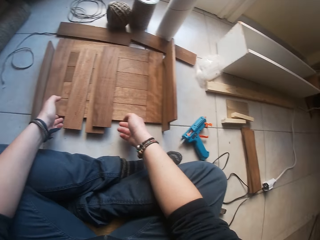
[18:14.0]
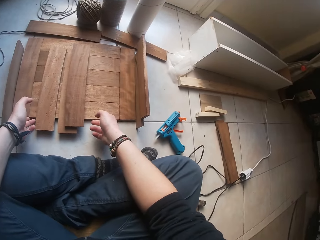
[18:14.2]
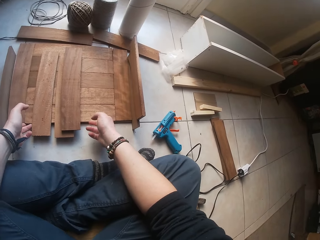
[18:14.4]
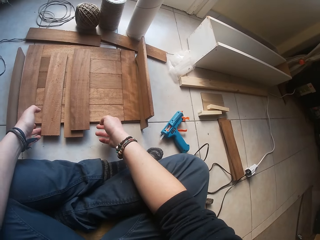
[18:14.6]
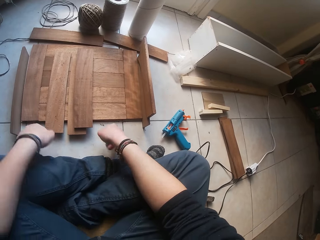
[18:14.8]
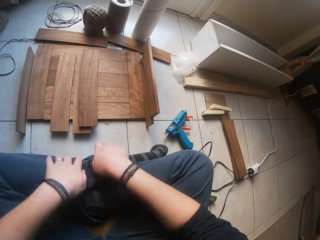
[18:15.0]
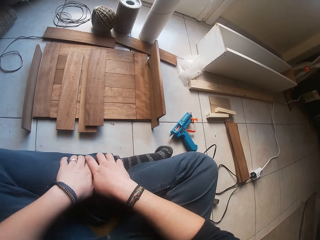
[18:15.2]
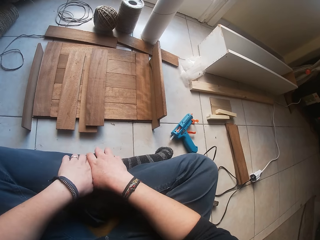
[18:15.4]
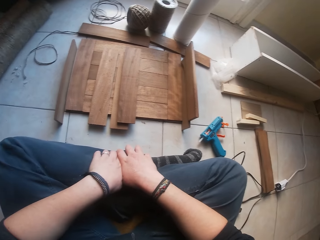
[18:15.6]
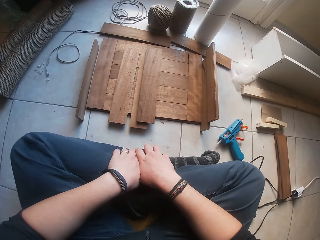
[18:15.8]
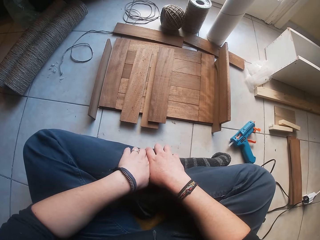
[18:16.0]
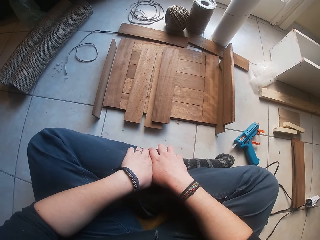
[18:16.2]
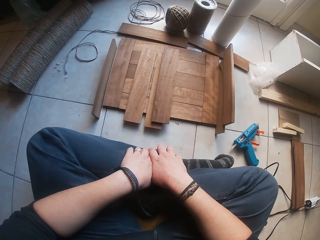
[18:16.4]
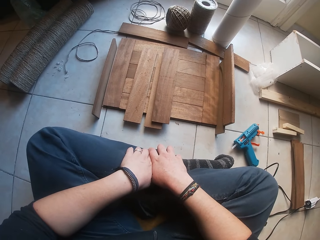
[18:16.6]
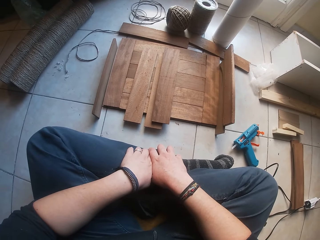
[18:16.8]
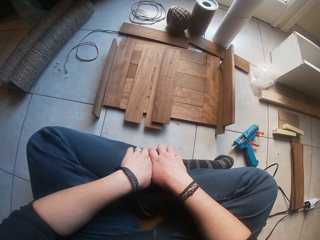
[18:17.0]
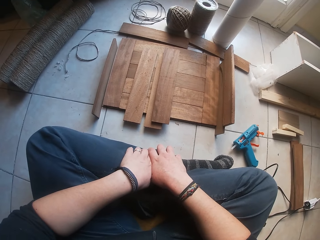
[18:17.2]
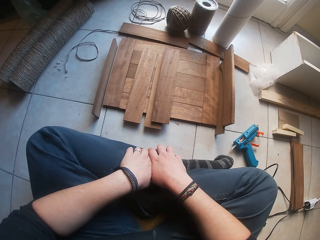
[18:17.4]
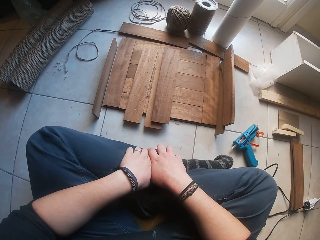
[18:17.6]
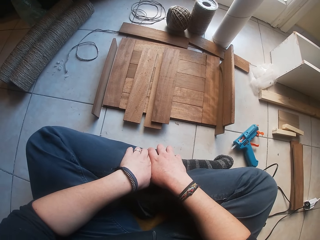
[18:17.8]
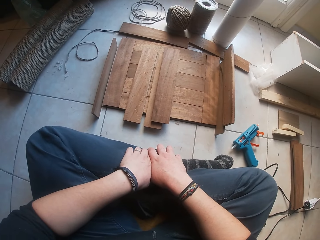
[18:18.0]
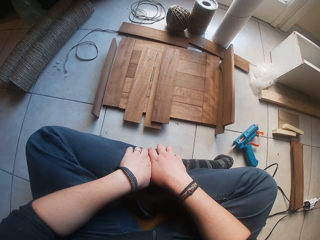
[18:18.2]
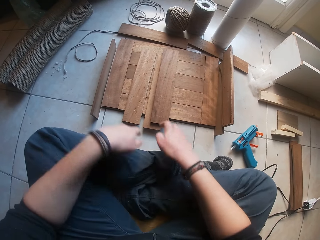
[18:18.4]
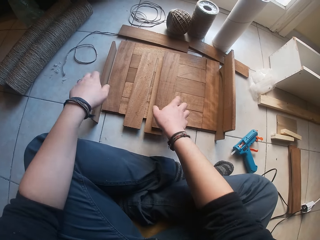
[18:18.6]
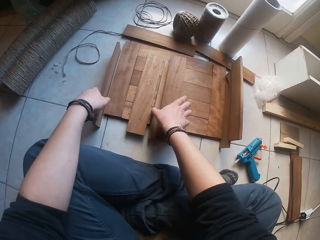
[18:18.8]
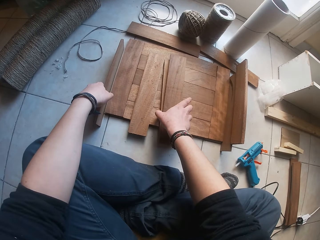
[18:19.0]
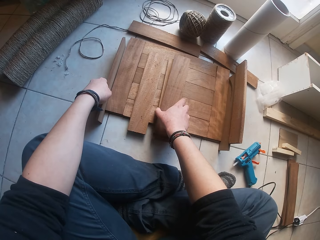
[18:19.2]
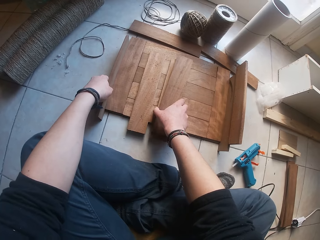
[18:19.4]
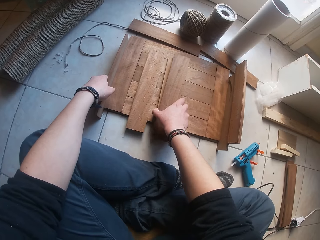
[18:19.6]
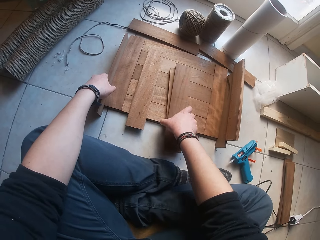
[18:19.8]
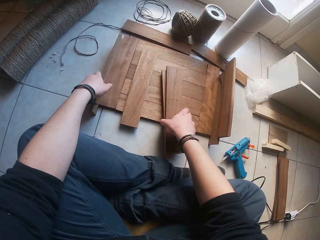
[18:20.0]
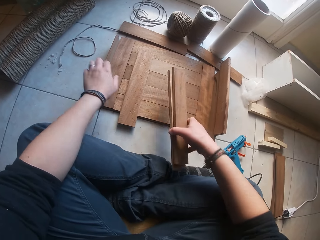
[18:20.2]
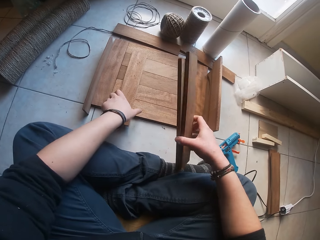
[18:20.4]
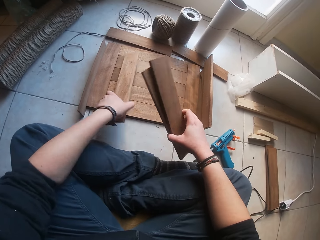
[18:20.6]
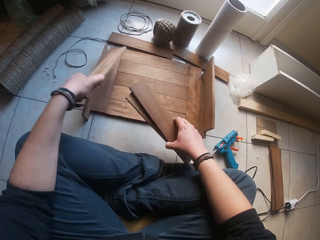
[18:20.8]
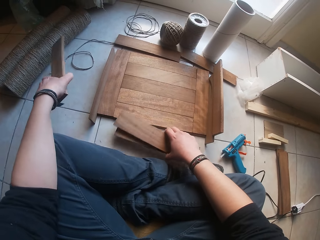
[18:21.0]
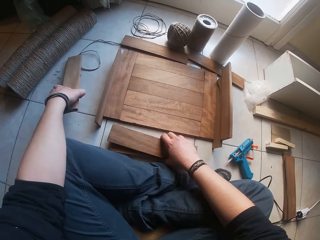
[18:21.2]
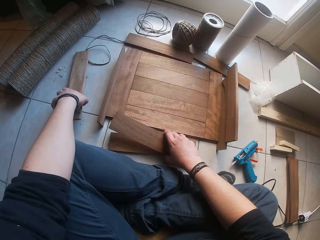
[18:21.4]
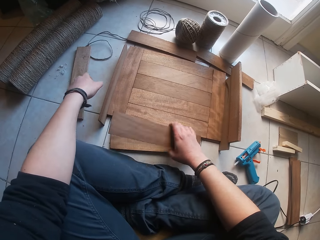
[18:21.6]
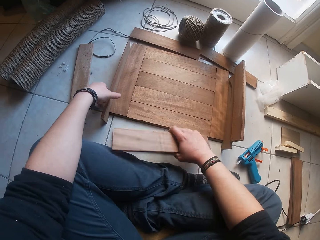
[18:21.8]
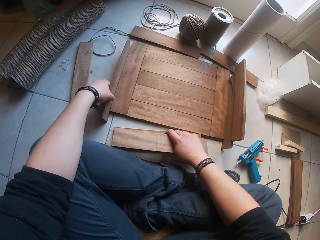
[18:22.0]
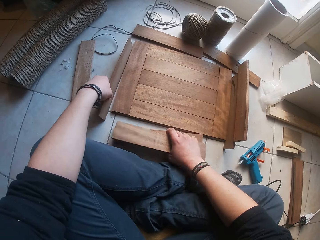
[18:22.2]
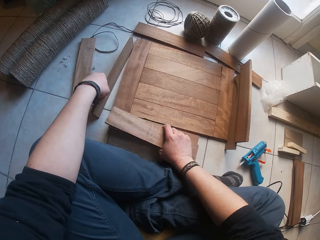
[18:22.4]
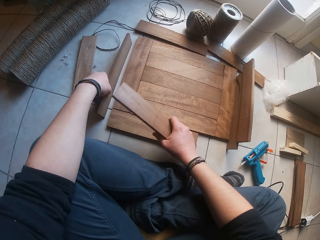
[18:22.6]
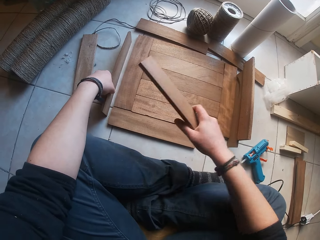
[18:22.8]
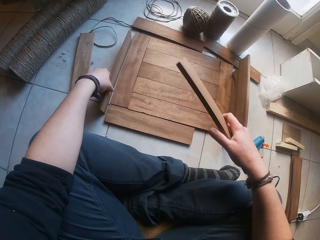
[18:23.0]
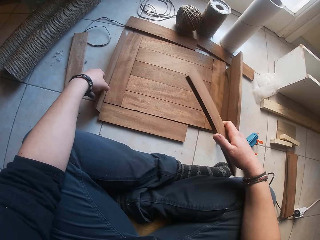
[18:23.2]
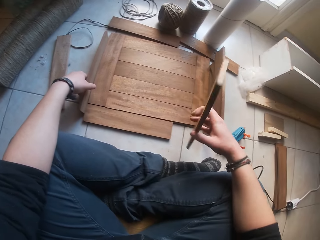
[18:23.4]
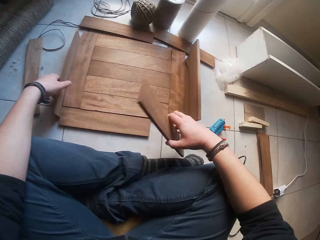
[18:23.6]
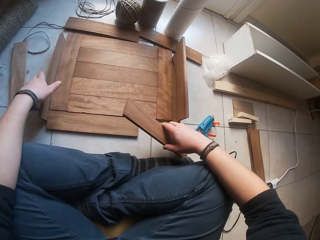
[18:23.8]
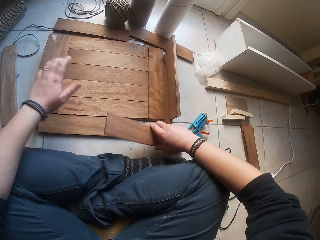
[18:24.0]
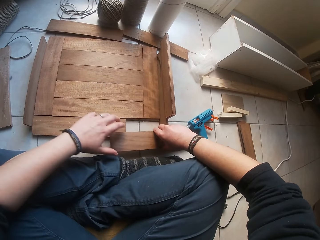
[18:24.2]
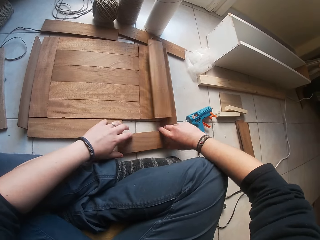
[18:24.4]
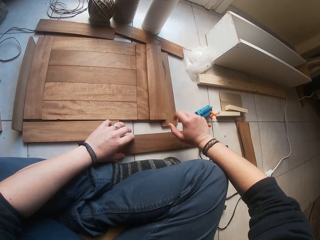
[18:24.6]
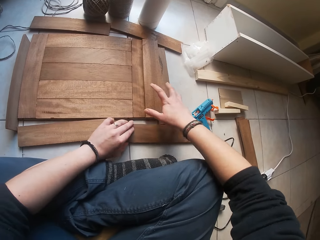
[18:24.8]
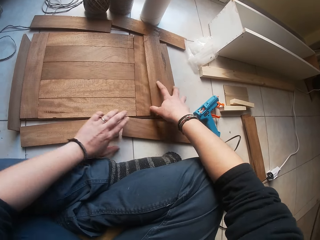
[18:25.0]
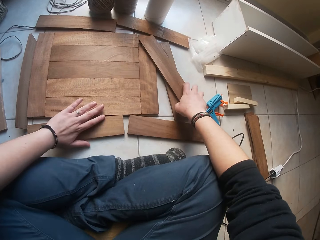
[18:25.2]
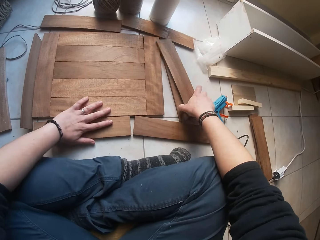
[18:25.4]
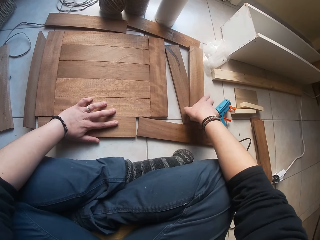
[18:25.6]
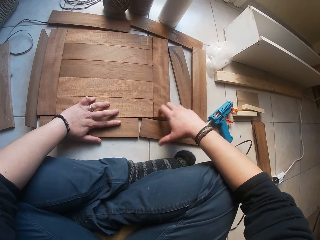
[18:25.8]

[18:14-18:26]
The camera wearer pushes the wood board across the floor with both hands. They move their hand and look around. They pick the wood. They place the wood down. They pick the wood.

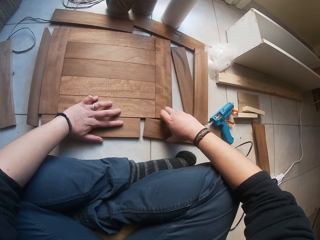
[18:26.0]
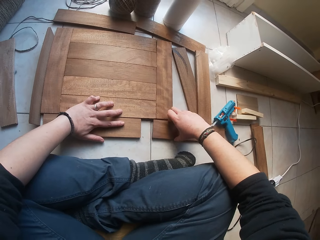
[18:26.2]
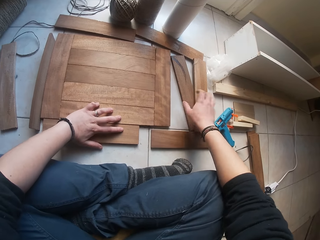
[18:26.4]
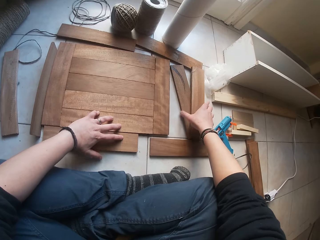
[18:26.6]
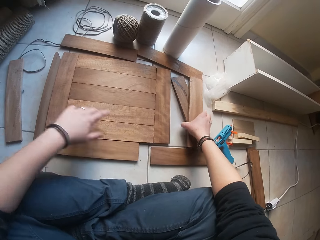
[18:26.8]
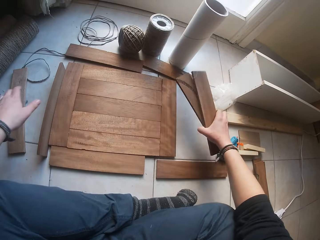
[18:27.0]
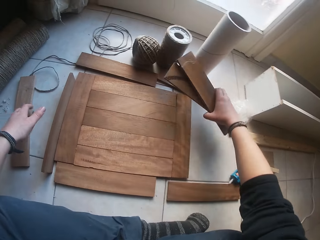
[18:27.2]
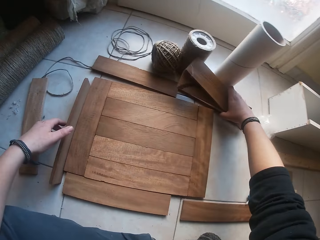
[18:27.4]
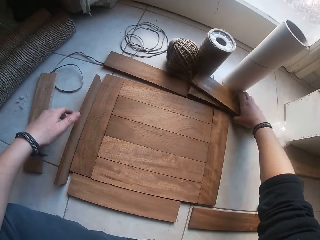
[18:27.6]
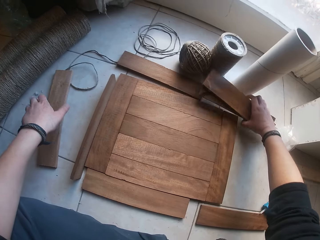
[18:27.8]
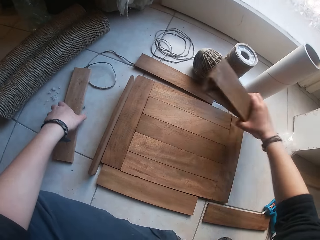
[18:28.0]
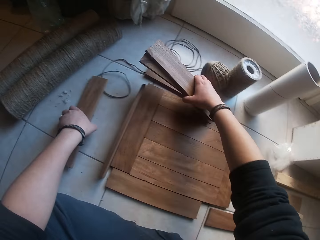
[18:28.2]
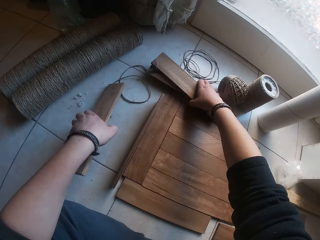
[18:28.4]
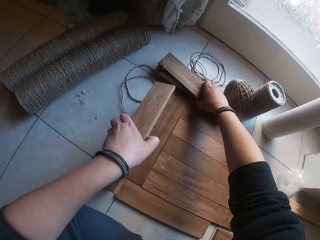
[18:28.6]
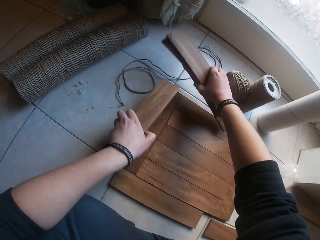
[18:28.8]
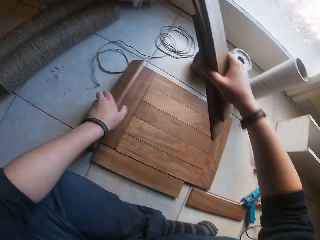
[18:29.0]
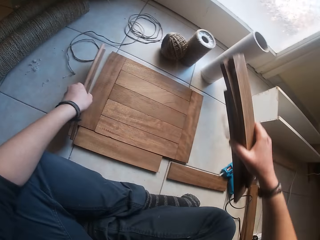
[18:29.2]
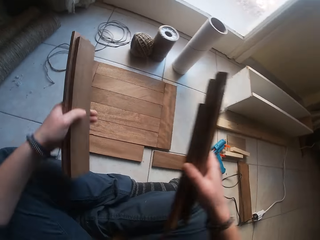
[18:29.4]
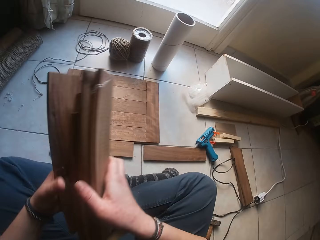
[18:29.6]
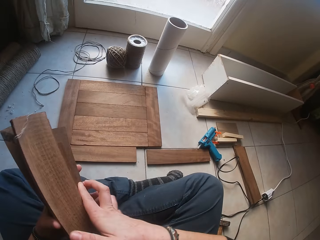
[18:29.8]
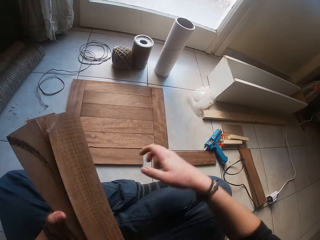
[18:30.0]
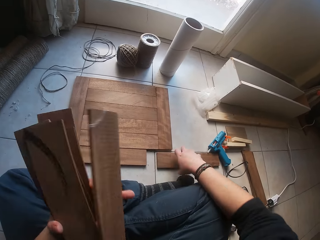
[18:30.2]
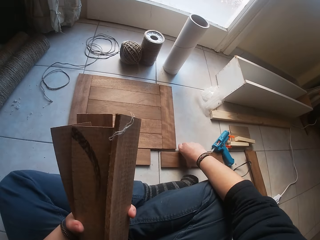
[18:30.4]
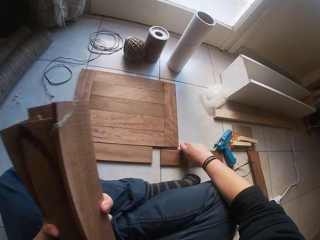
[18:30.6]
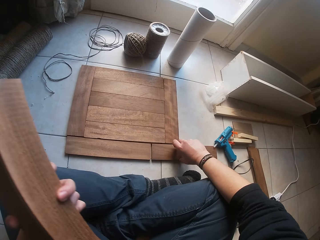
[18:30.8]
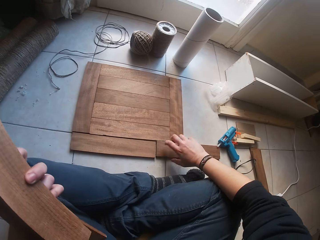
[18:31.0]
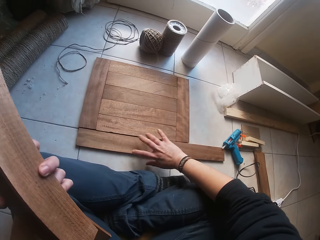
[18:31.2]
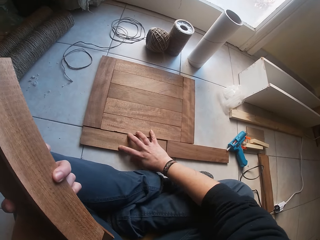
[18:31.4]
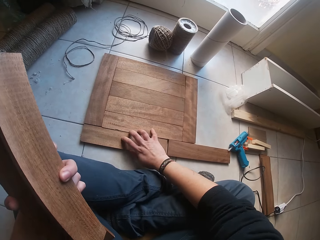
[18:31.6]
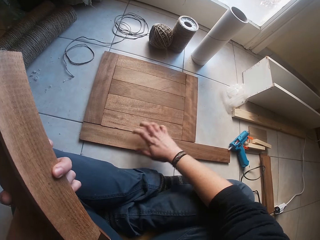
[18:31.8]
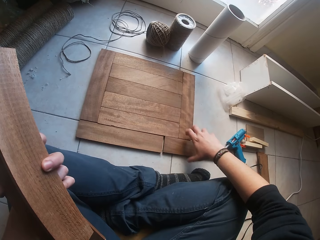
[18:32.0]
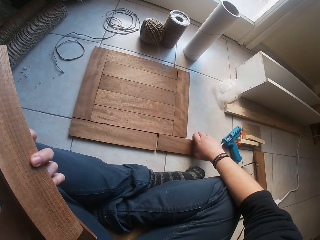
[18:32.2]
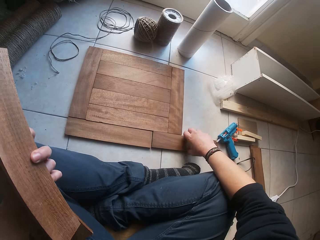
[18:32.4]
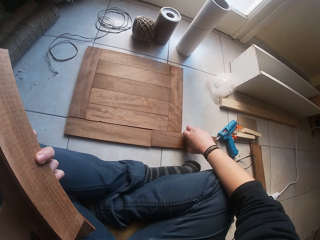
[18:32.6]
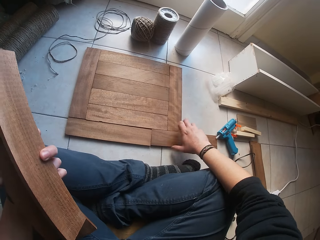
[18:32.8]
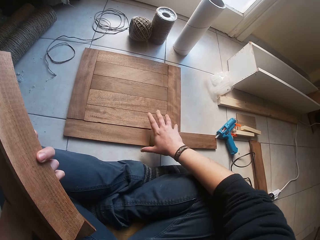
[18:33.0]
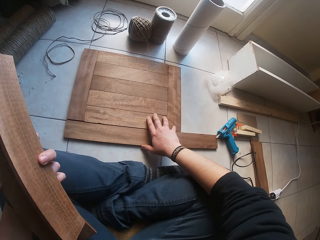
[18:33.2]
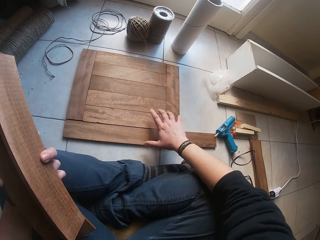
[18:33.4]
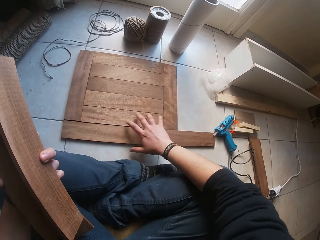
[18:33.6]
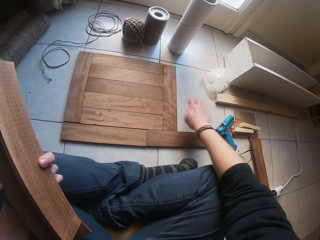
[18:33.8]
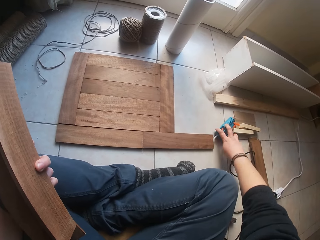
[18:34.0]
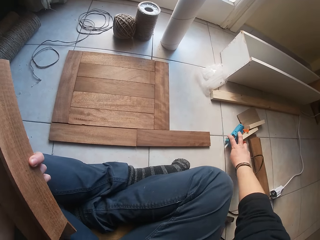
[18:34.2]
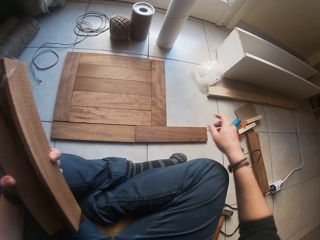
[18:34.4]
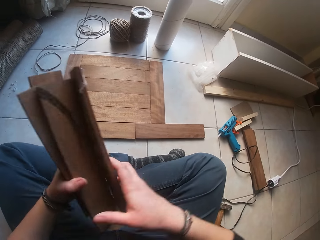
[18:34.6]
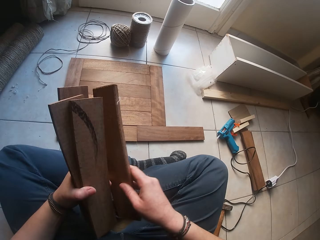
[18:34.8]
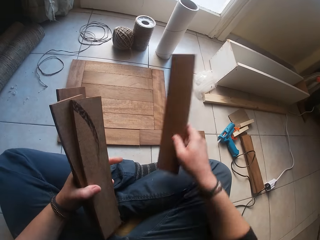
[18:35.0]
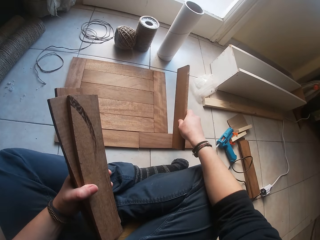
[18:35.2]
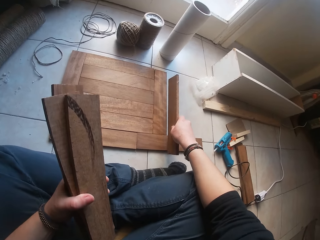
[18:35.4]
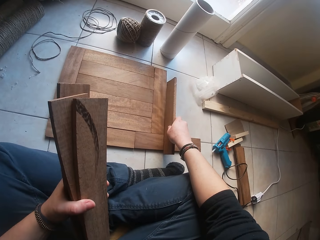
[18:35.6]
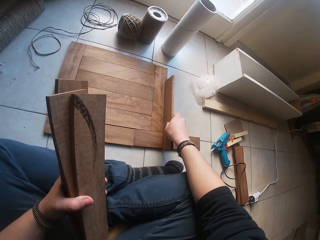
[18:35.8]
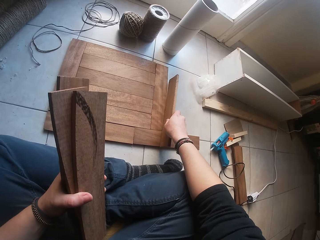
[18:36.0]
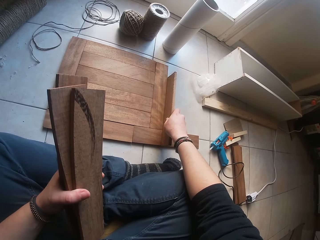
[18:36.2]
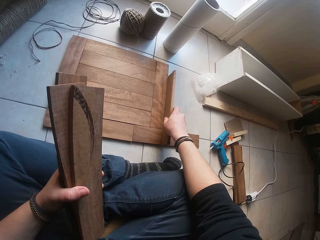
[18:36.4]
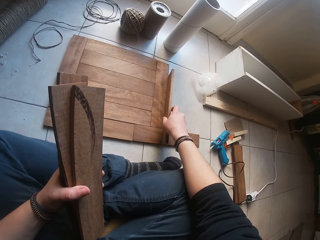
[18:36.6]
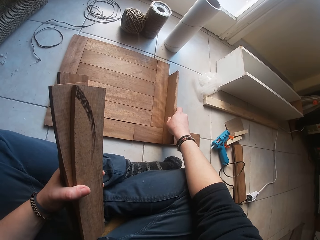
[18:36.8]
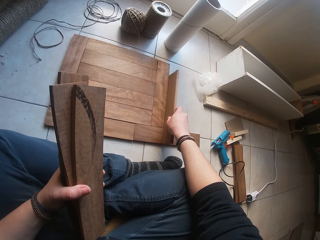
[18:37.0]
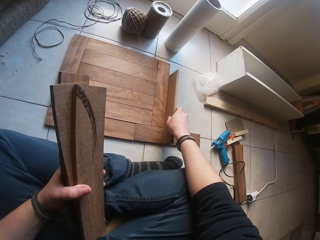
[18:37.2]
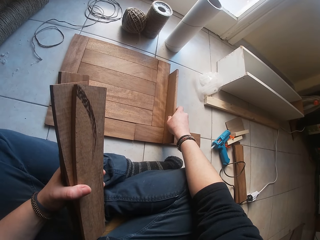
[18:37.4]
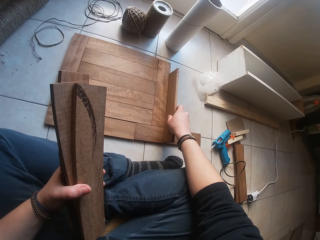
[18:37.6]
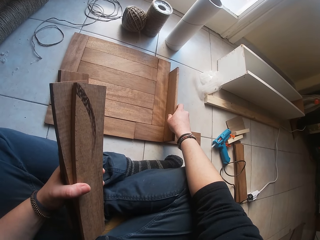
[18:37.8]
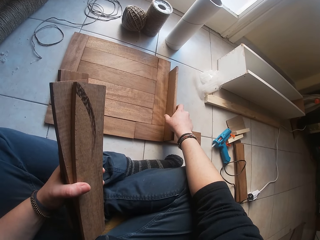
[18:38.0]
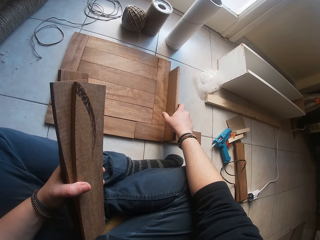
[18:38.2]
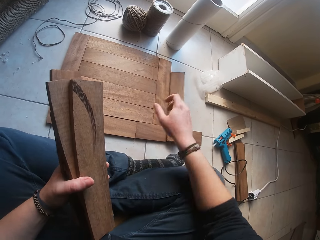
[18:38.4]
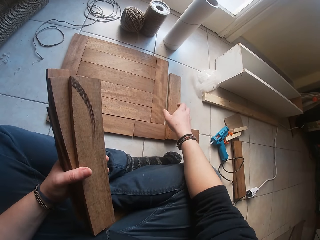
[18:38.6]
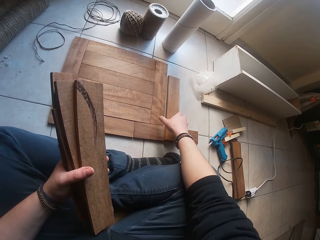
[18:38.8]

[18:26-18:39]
The camera wearer places the wood down. They pick the wood. They hold the wood. They touch the wood. They arrange the wood.
